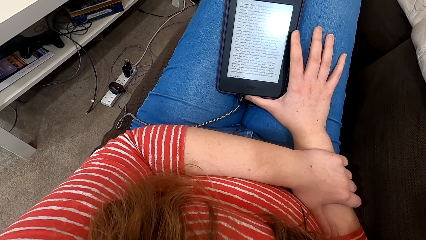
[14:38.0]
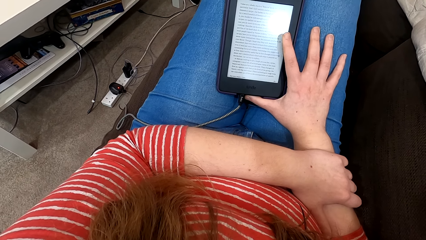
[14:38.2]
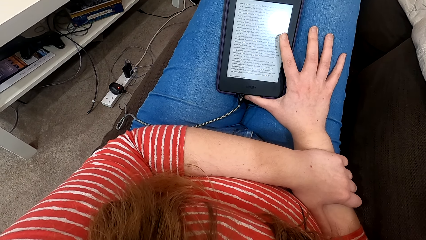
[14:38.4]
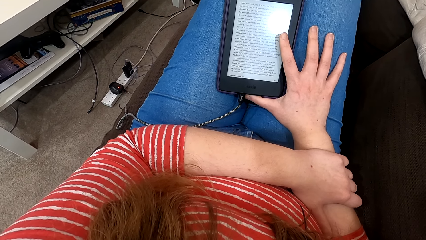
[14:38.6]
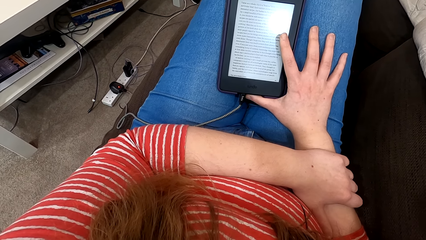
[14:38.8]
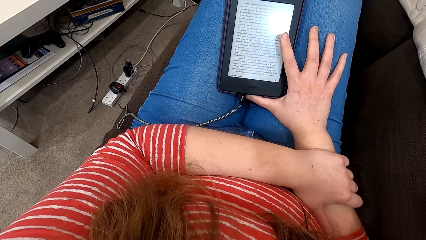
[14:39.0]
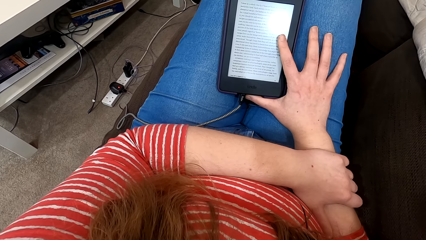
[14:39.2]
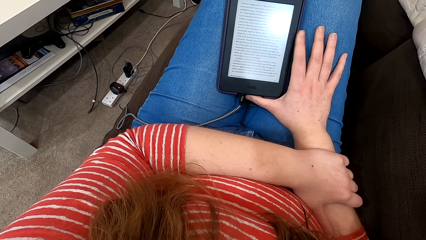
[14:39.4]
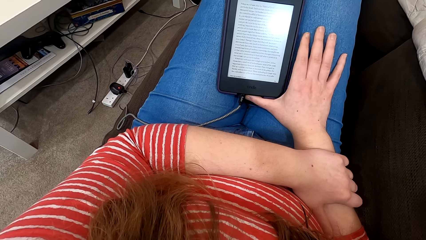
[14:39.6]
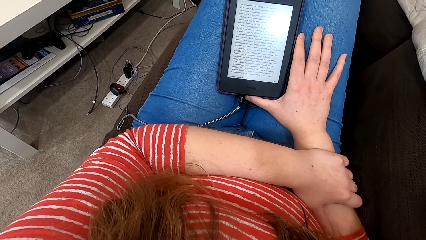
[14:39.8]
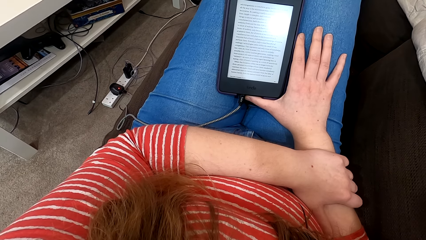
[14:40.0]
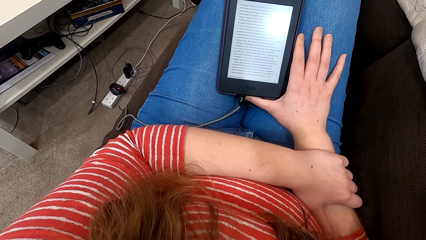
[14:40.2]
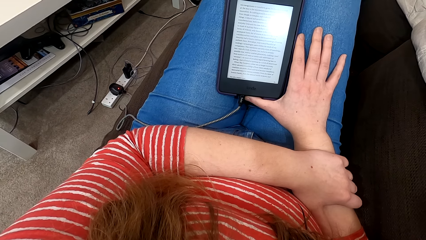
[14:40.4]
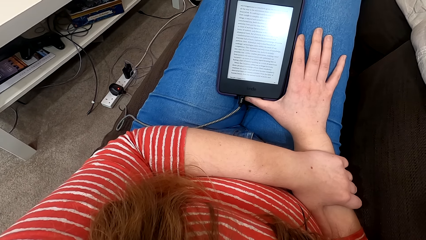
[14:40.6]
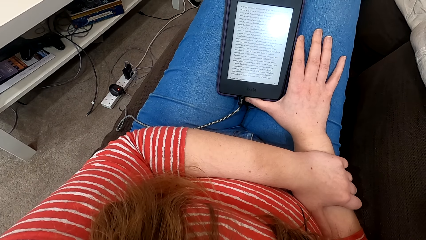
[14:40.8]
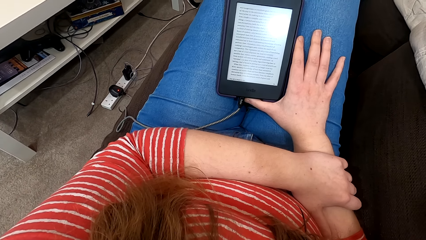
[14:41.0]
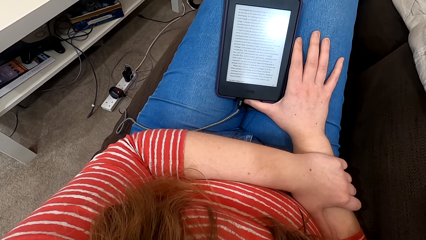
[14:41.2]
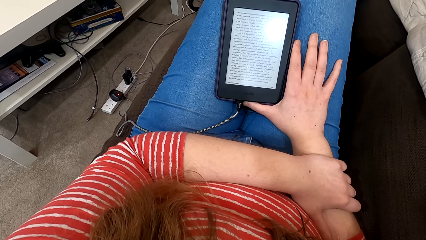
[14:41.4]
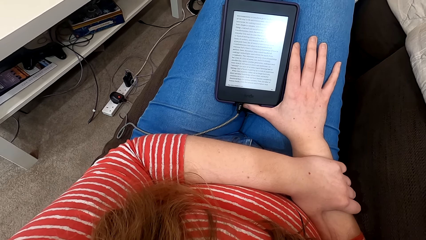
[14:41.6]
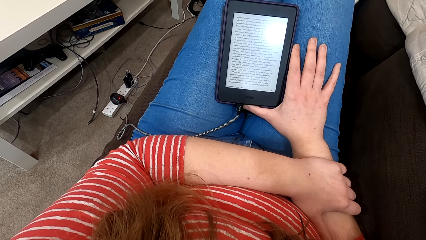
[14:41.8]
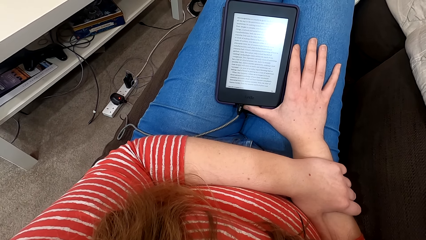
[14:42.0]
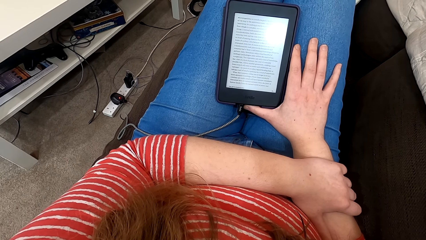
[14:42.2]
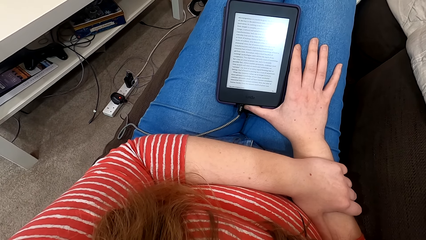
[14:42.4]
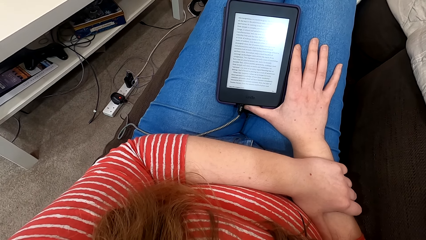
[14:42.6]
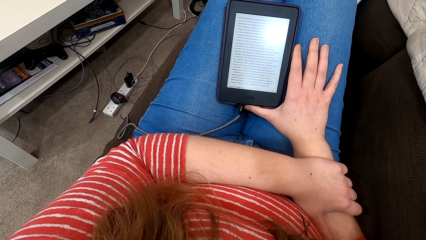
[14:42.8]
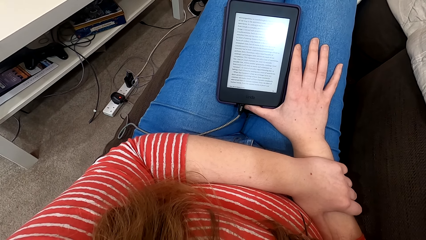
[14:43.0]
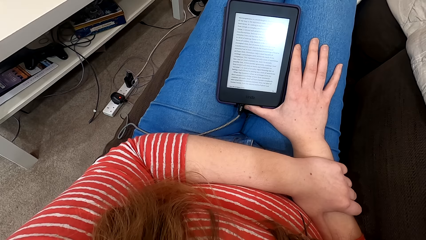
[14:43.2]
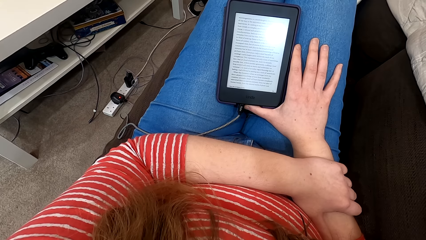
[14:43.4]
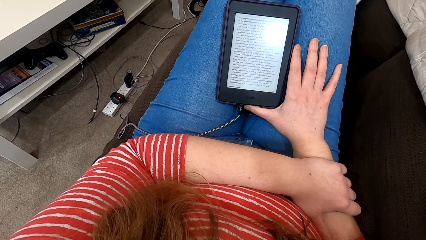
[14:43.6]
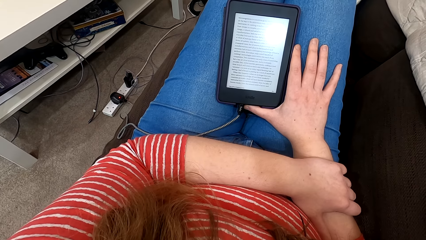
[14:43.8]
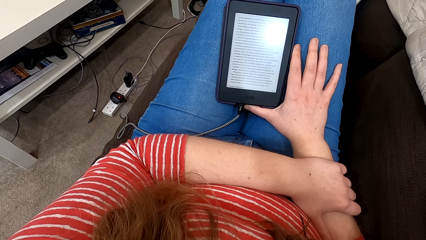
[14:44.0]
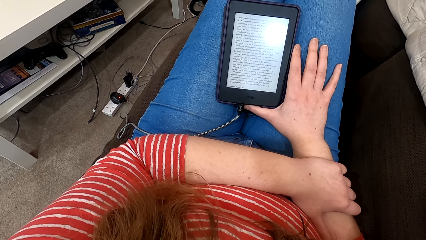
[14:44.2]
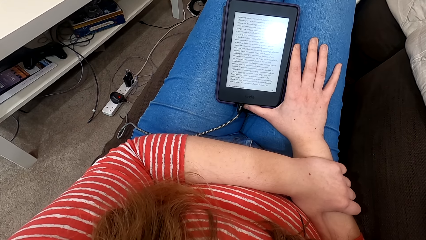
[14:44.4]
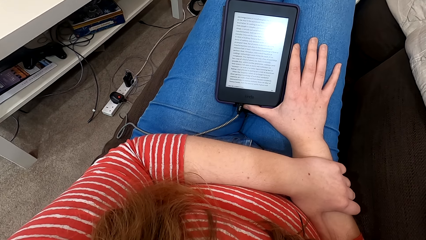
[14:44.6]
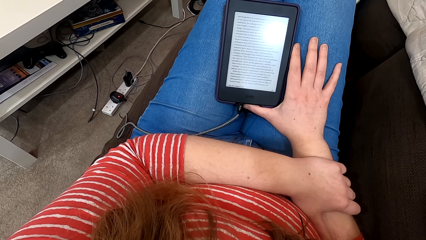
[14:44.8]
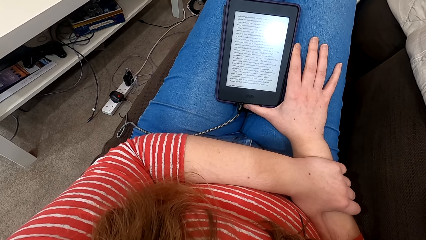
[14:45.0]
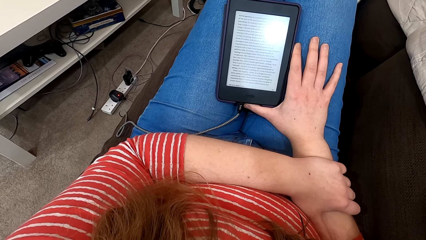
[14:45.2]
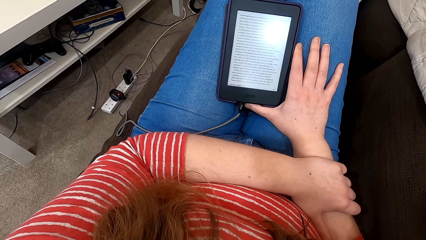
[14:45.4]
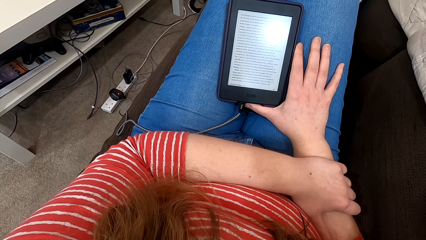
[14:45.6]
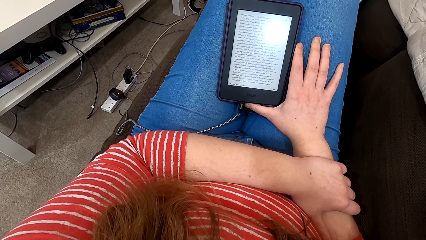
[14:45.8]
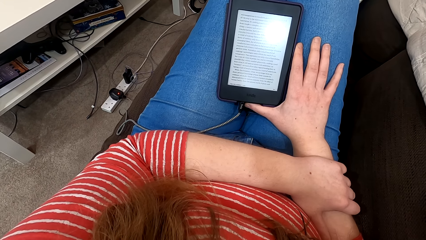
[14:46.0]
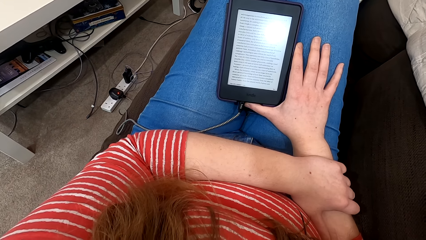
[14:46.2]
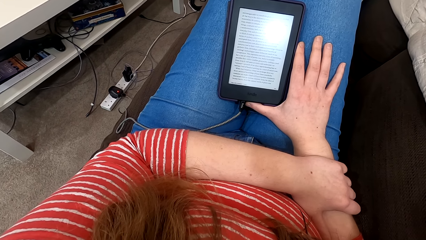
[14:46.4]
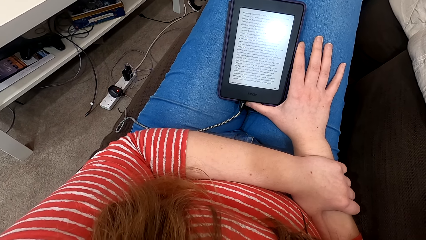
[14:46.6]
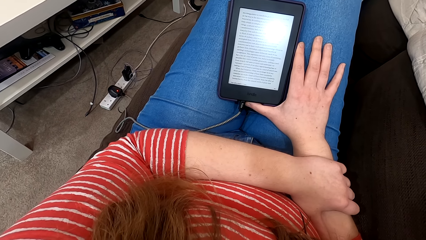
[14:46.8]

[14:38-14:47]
The camera wearer taps the phone screen. They read on the phone.

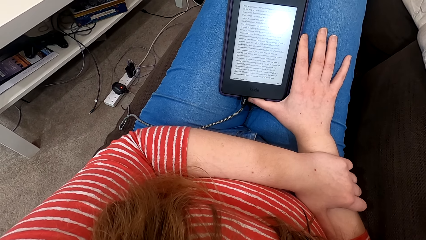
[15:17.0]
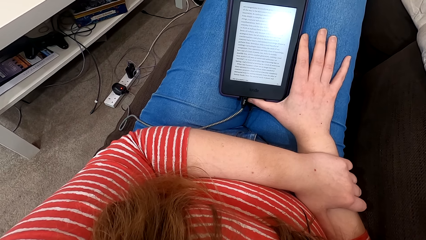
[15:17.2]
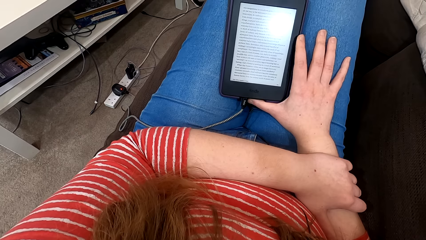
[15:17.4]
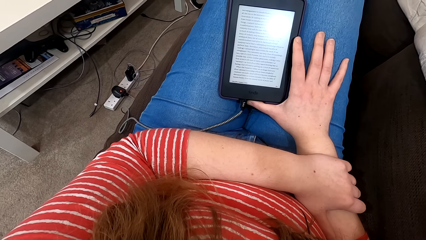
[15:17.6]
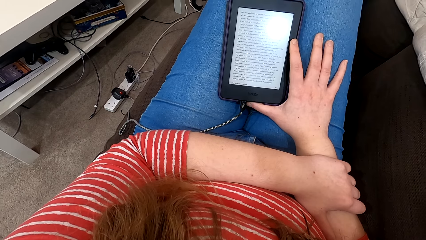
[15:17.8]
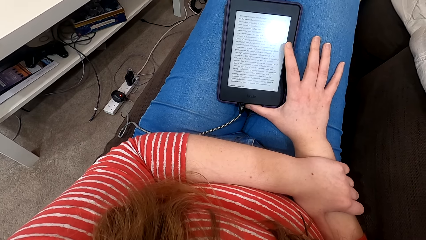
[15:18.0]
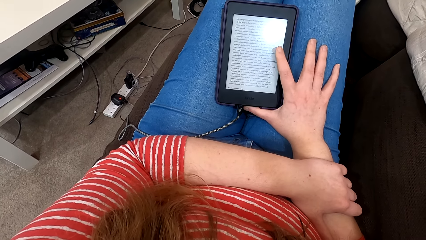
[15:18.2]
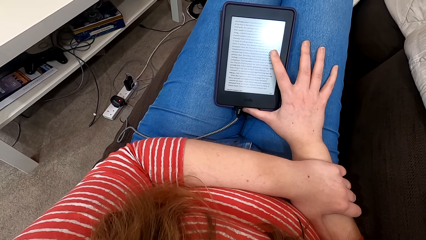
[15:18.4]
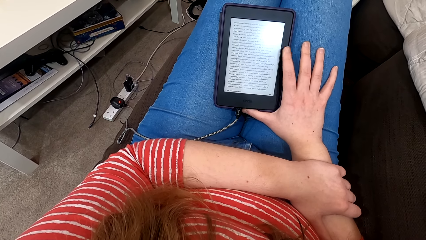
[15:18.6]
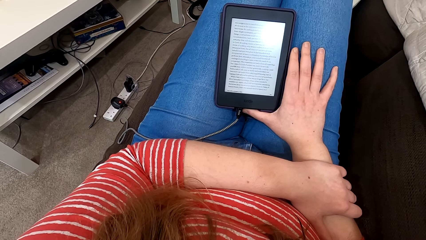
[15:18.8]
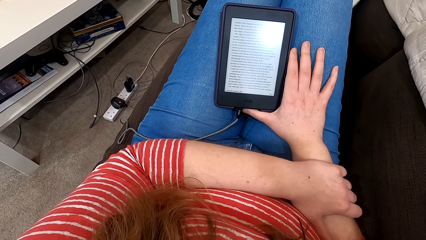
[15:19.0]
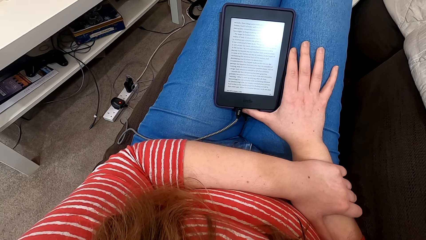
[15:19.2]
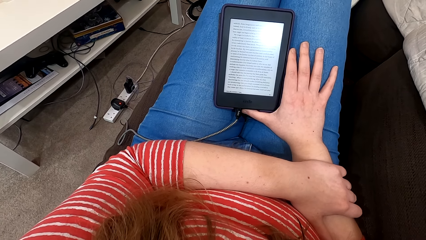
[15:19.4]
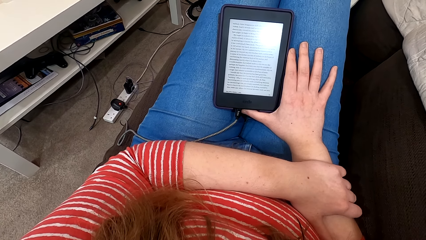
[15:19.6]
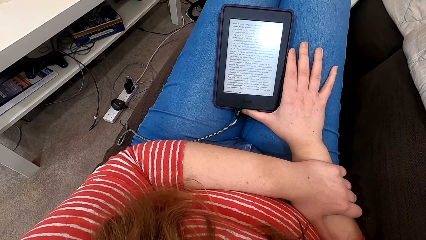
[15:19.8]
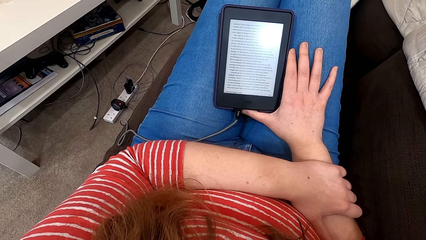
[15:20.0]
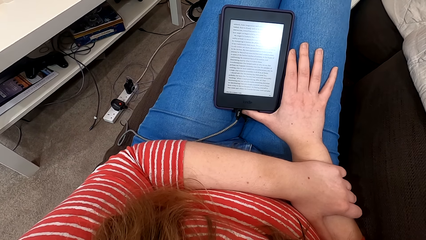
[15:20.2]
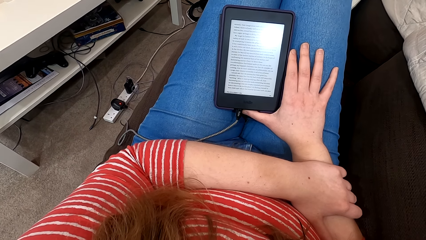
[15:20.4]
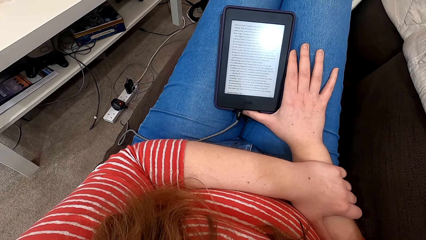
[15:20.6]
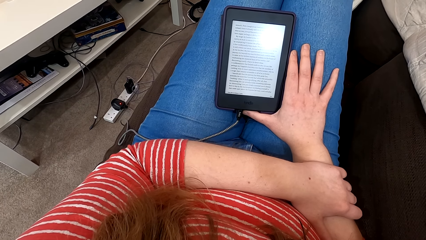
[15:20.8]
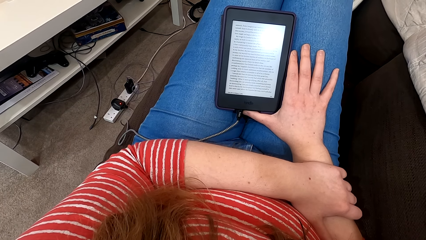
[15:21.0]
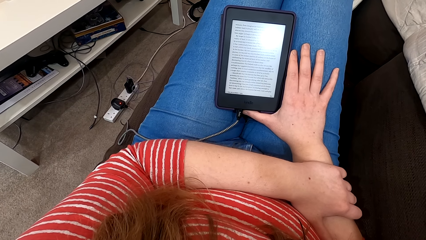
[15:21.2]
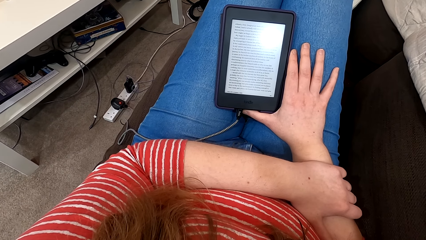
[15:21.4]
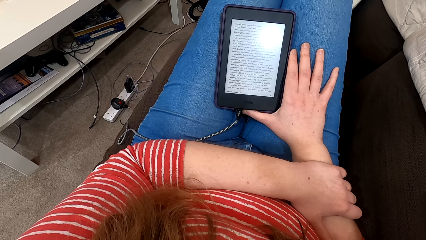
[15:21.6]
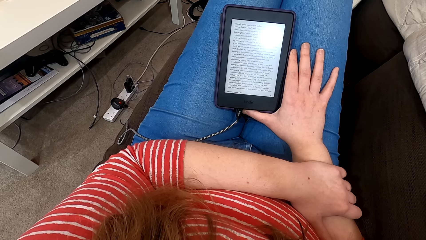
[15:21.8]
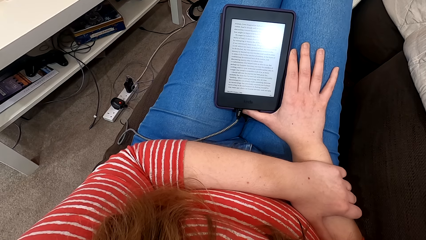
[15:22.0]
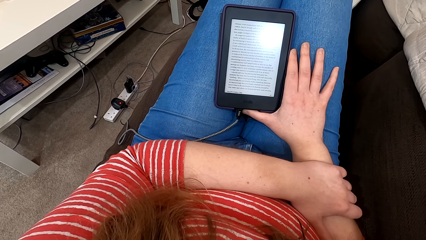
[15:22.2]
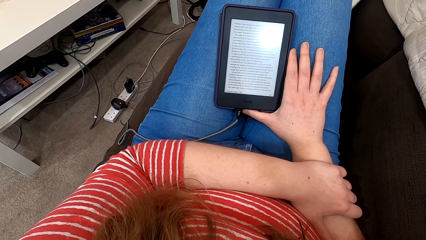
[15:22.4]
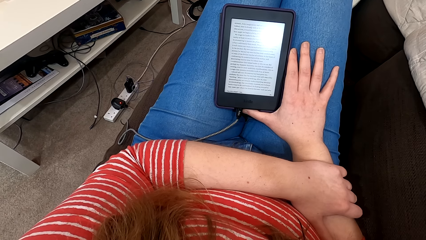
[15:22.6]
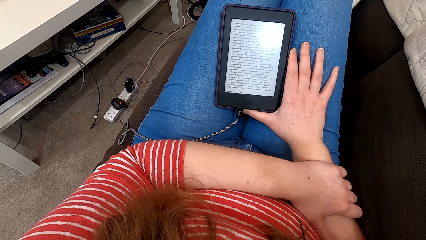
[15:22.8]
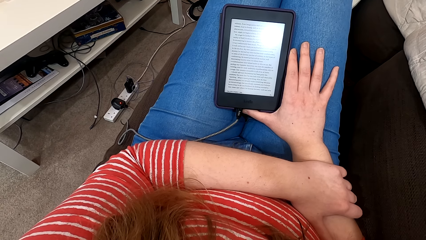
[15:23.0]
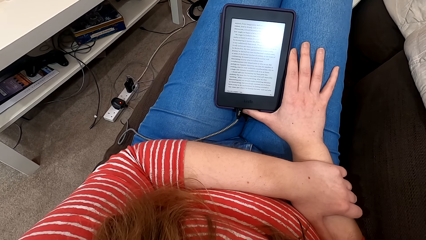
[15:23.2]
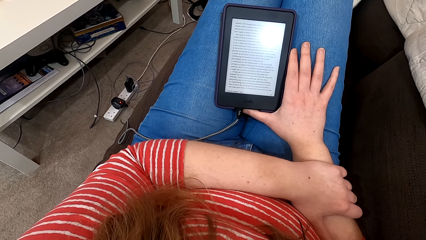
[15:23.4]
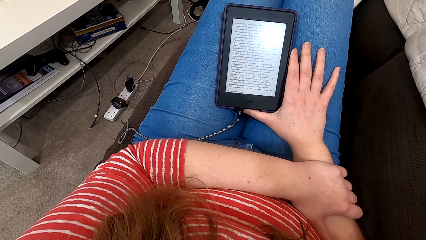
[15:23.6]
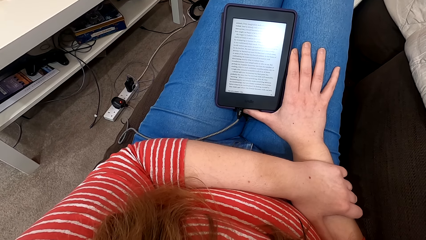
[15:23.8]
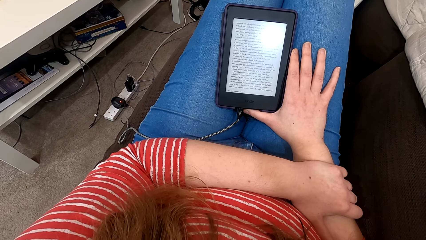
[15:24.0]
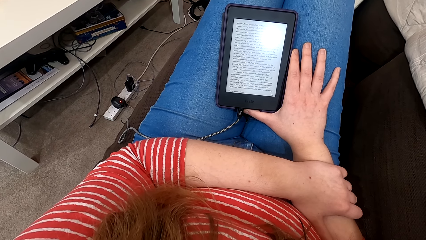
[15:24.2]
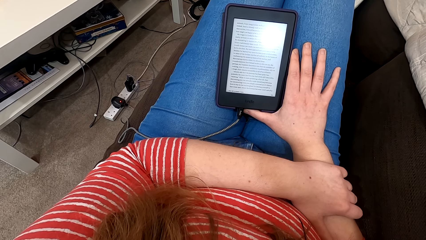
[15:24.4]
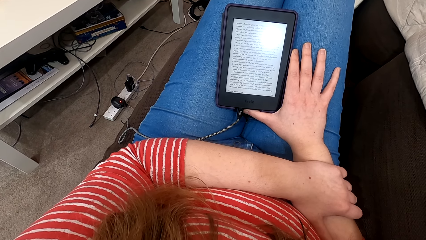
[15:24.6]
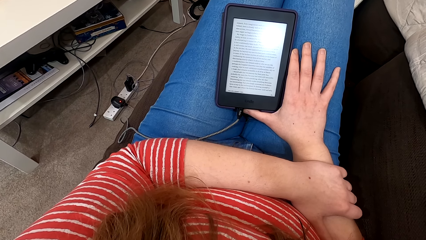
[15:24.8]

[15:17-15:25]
The camera wearer taps the phone or tablet screen. They read on the phone.
